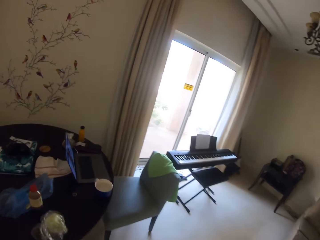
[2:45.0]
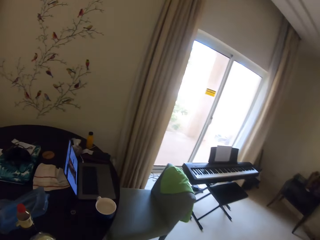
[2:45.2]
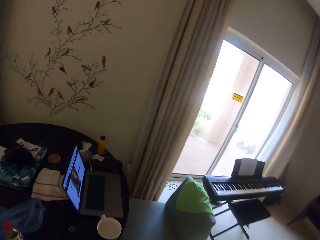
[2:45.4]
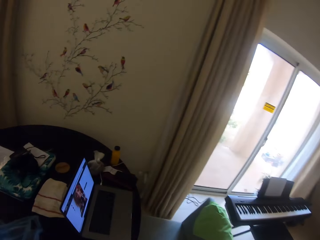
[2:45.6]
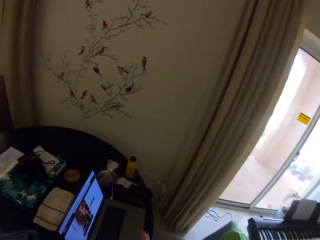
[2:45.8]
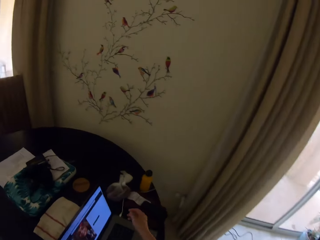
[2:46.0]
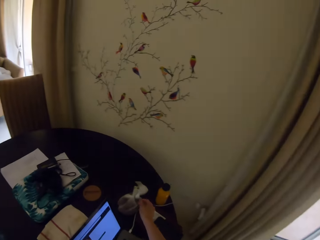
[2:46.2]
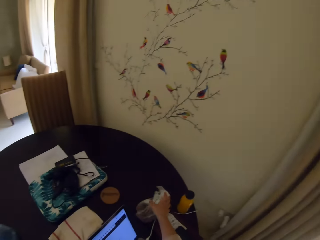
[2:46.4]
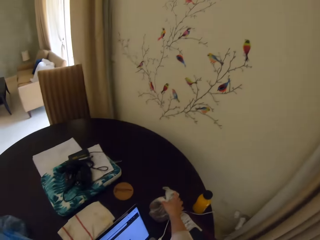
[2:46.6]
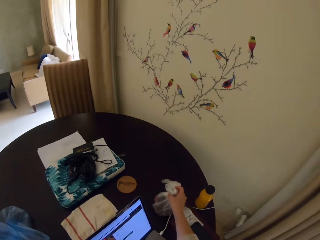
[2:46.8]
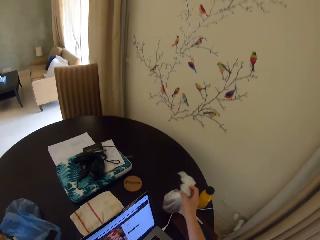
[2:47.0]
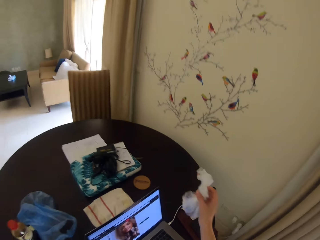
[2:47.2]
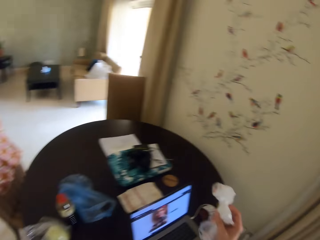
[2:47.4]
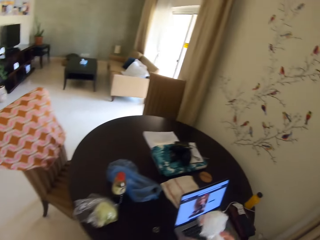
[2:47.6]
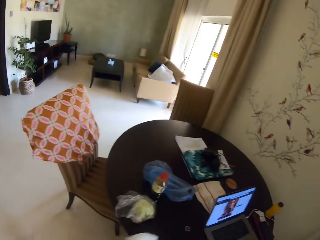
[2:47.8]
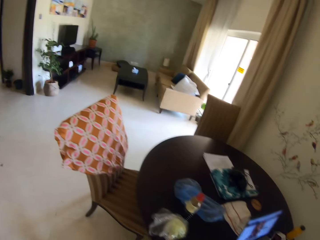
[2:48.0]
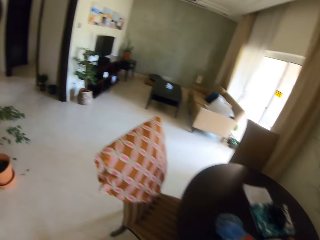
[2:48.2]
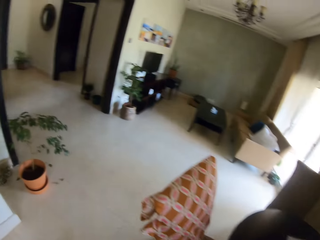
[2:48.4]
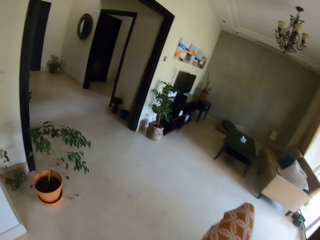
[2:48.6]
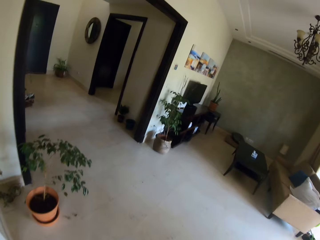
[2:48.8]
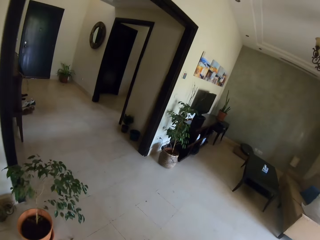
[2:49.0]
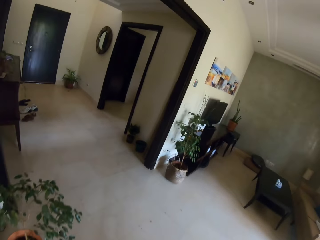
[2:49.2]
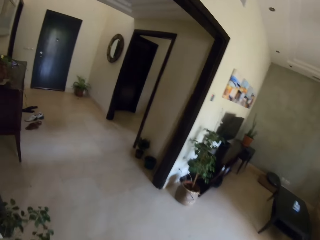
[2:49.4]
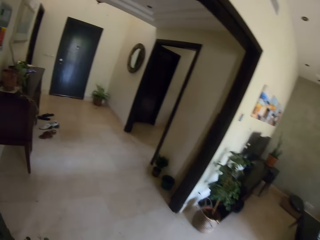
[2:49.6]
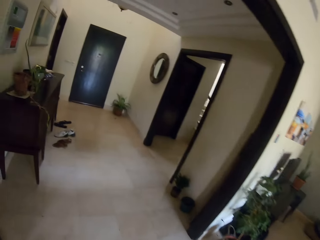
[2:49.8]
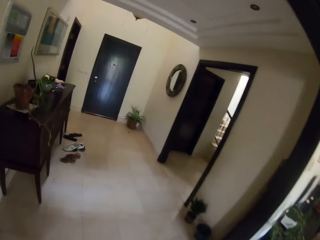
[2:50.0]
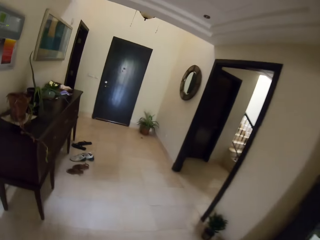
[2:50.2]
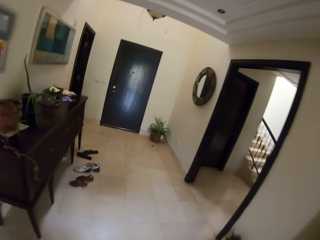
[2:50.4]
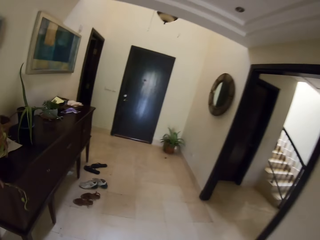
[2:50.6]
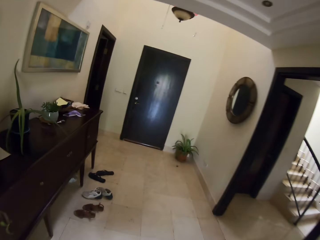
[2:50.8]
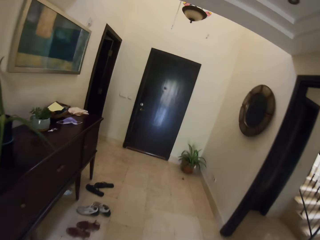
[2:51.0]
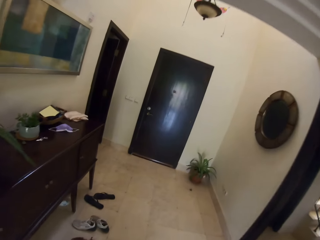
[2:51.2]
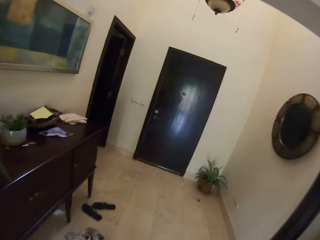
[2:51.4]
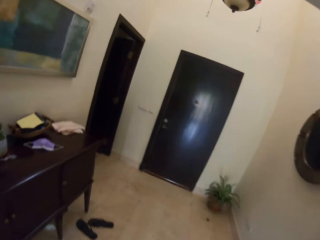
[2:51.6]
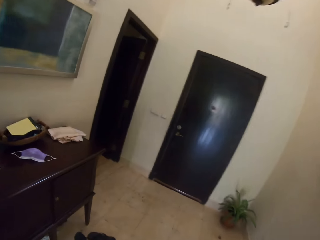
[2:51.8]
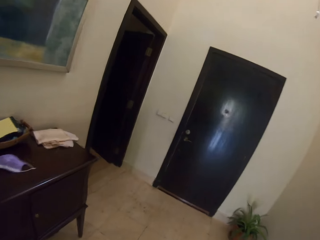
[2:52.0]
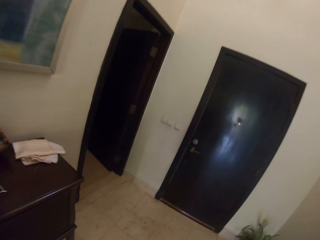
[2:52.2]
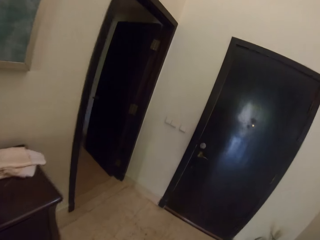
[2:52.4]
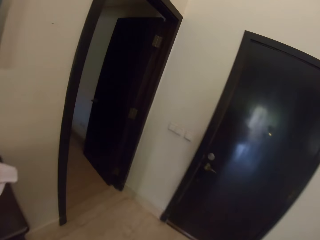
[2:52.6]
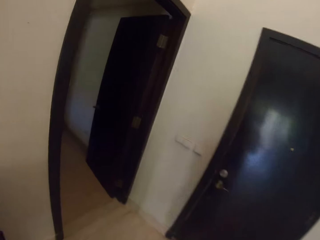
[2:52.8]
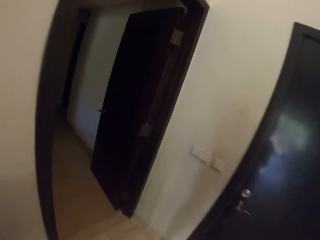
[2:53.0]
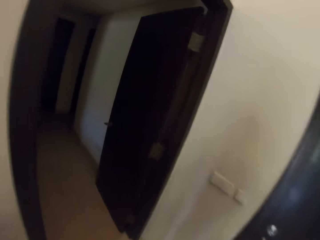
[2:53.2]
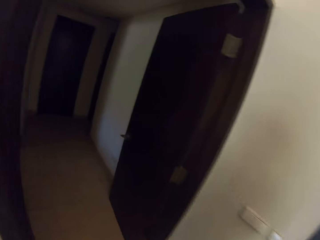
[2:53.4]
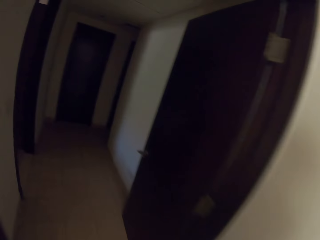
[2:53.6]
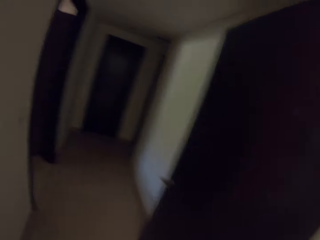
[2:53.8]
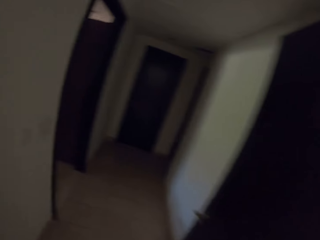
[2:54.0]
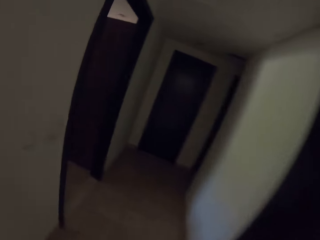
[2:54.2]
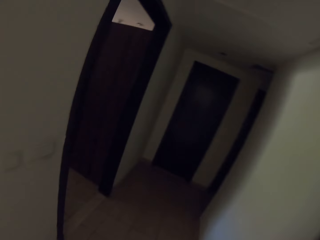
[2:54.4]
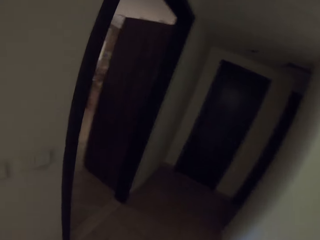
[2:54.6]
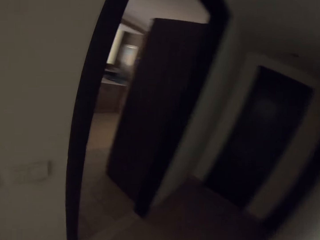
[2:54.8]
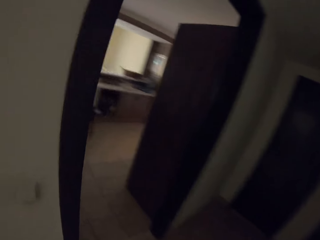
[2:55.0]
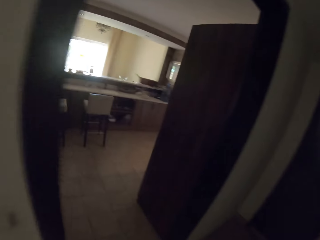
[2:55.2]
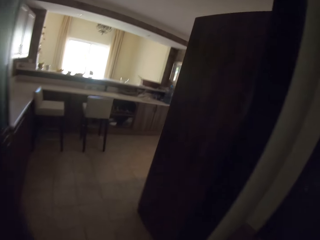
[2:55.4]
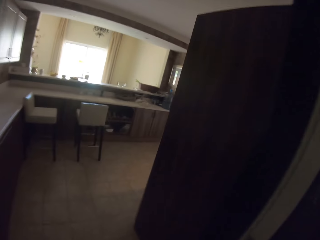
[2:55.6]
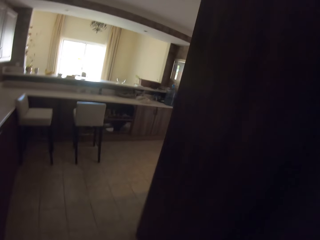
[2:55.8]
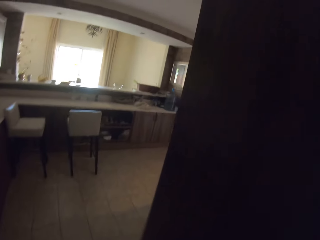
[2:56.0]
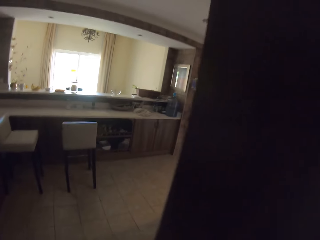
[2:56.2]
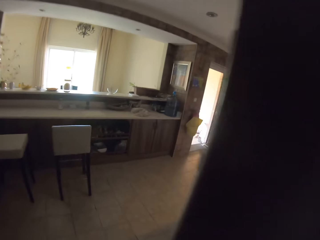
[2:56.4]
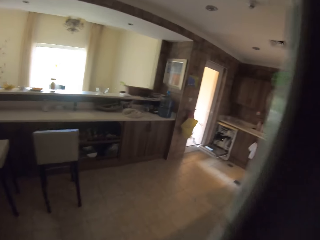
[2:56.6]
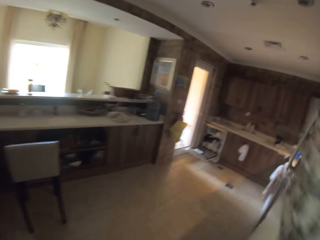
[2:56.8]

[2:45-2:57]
The camera wearer takes a plastic bag or pack of grapes on the table. They walk to the kitchen.

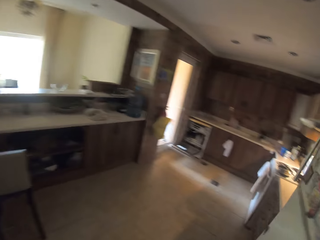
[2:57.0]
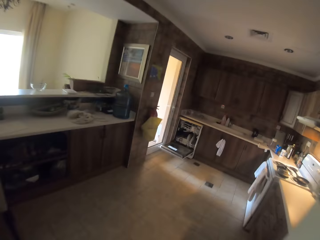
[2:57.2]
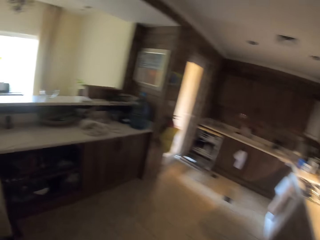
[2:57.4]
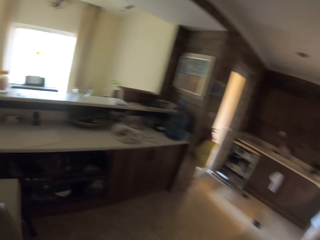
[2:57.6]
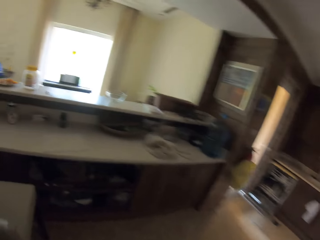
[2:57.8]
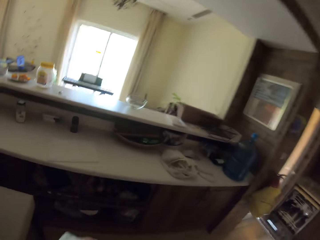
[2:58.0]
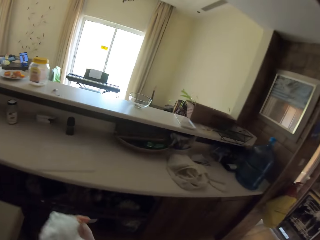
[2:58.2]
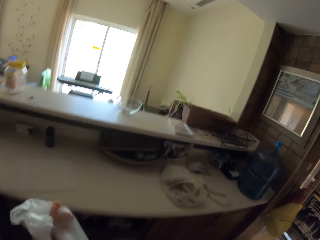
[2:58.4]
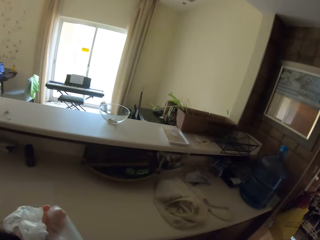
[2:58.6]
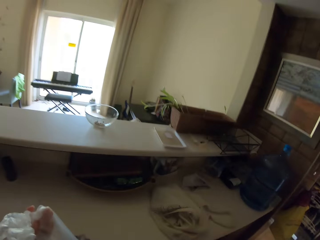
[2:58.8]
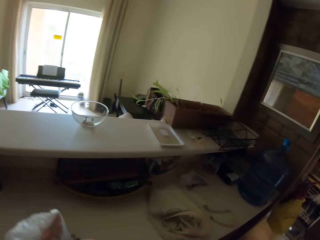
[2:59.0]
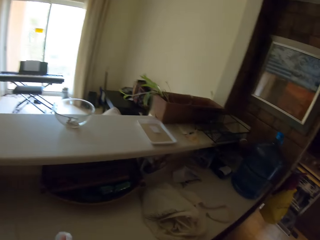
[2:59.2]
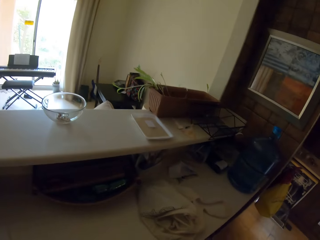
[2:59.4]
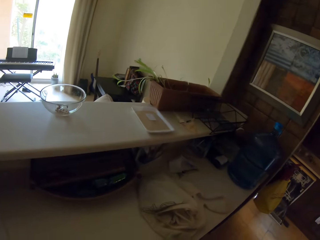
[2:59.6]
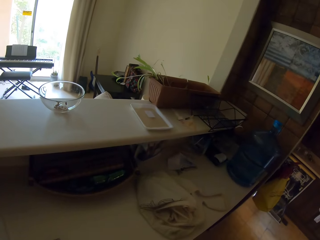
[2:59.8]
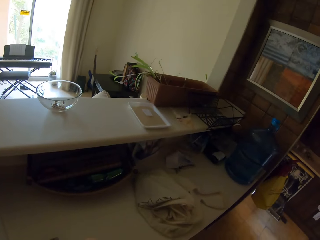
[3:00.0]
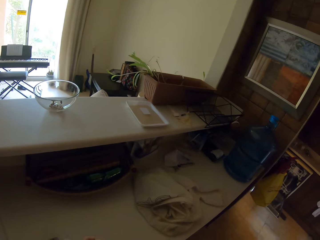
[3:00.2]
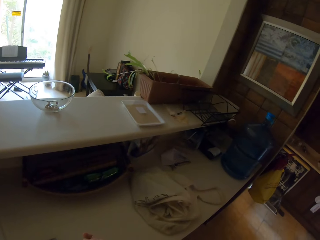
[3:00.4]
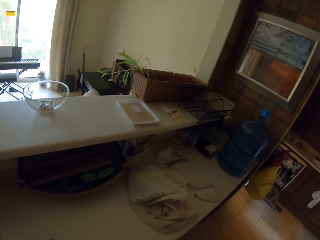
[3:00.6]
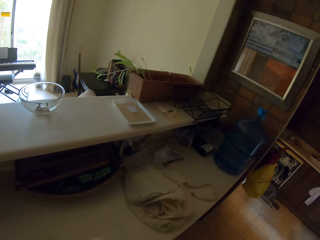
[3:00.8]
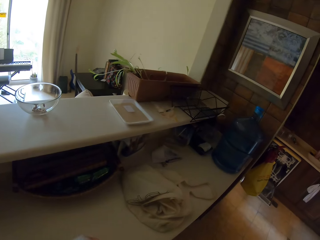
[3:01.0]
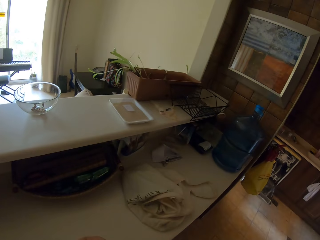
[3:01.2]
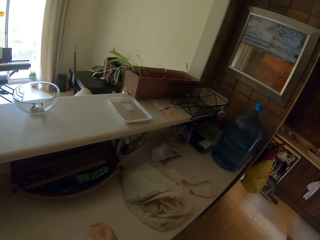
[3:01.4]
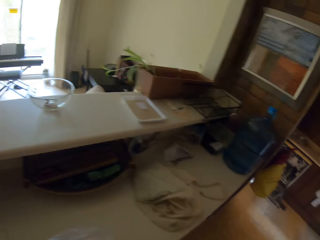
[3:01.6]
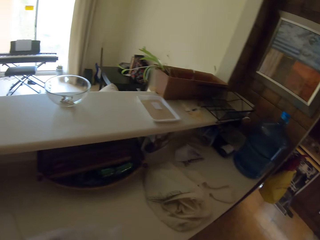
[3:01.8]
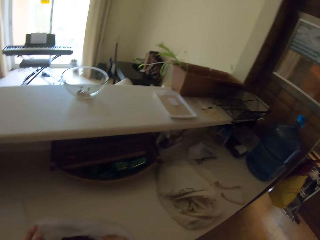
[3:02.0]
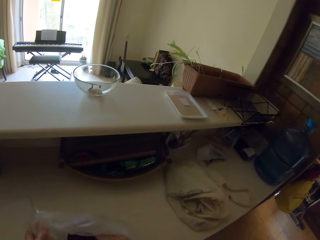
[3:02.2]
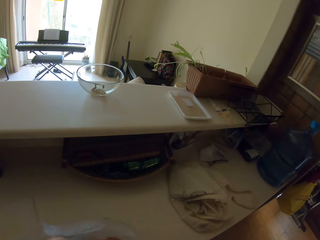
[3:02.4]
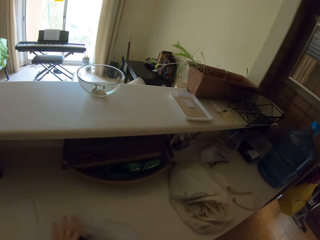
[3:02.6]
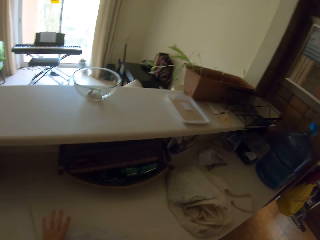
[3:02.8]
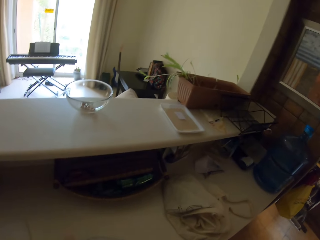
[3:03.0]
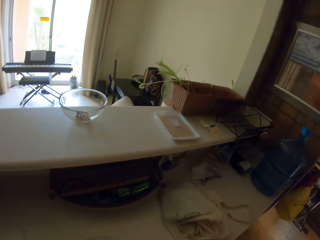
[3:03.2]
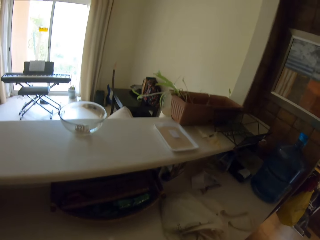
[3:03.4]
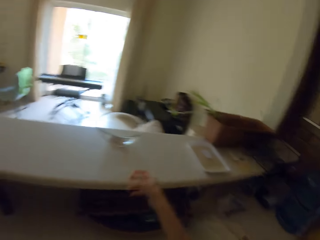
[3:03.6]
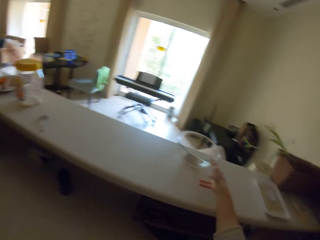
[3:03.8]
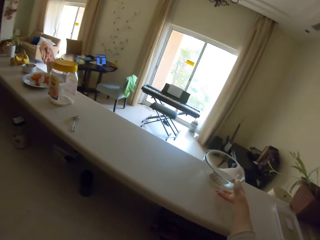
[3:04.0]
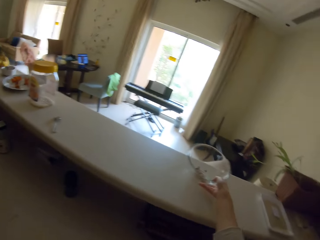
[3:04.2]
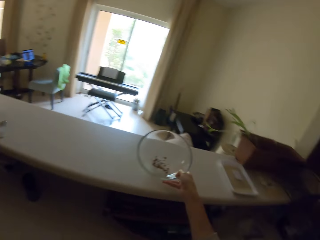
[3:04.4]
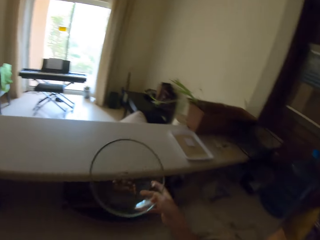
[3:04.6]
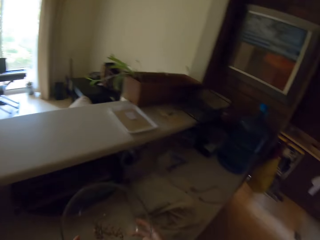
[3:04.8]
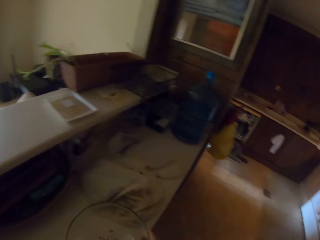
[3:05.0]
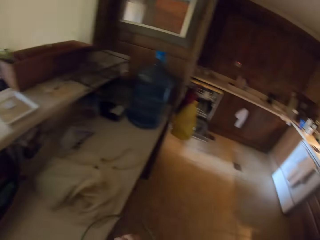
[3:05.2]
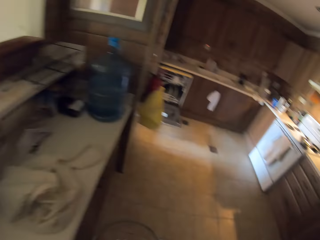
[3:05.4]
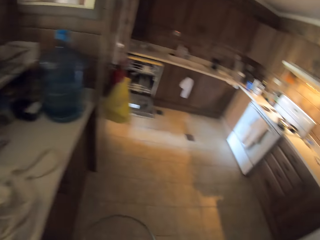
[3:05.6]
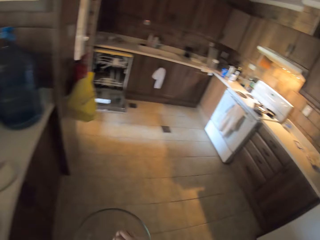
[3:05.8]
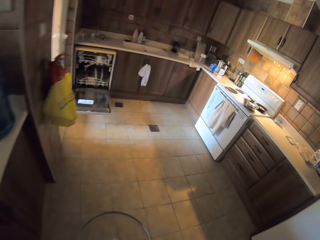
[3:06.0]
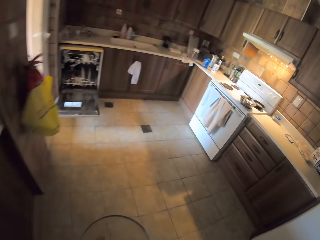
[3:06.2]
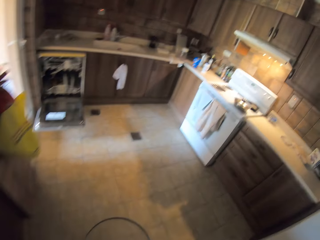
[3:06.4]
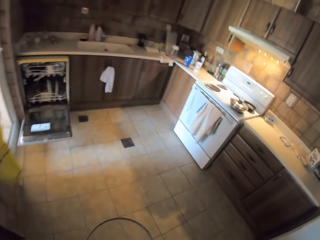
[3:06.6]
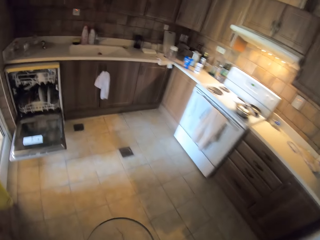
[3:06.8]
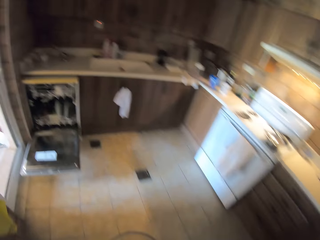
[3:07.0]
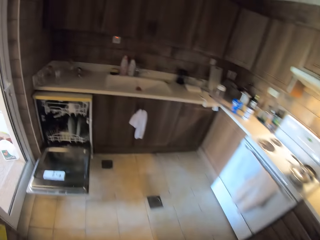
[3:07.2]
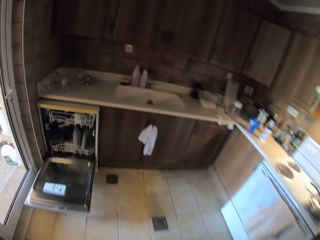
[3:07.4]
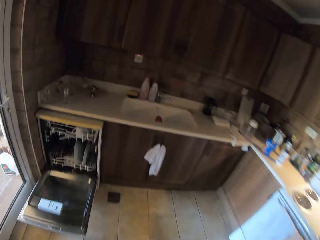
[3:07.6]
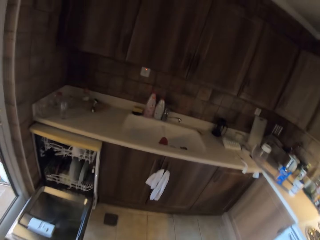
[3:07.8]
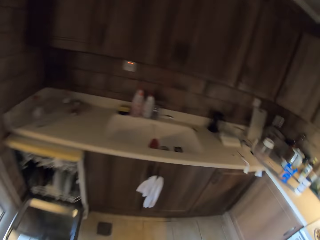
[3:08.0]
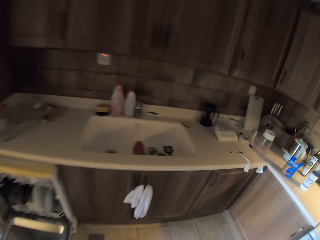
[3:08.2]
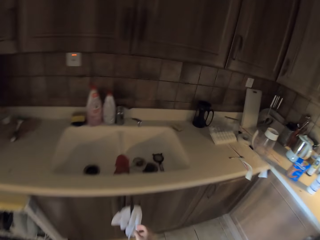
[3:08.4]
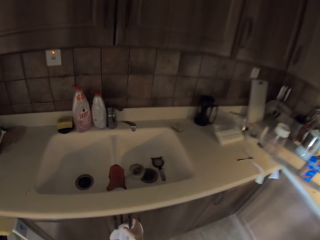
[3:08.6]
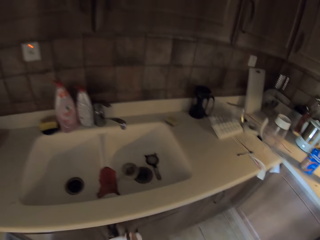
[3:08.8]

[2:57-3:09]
The camera wearer puts the plastic bag on the counter. They open the pack of grapes. They take the bowl on the shelf. They walk to the sink.
